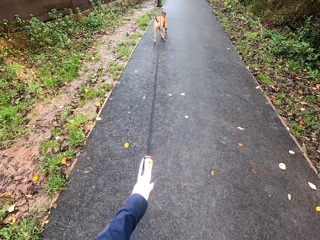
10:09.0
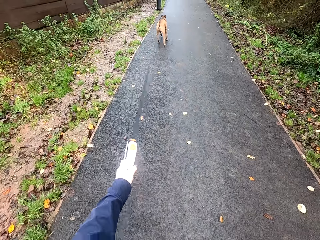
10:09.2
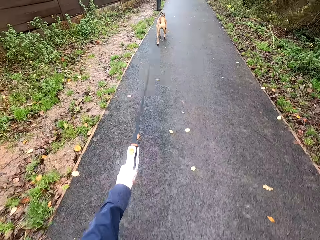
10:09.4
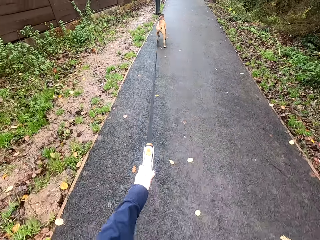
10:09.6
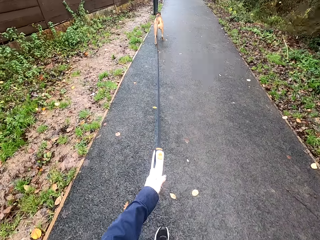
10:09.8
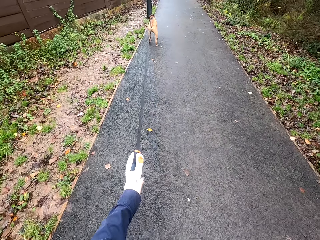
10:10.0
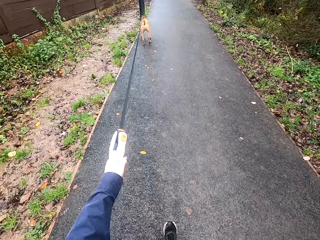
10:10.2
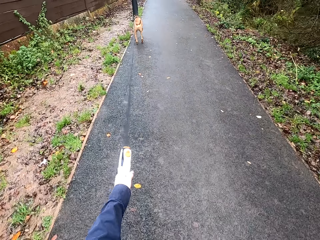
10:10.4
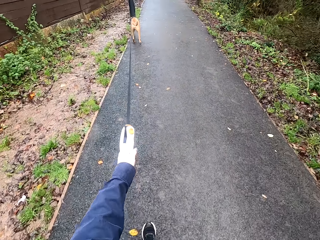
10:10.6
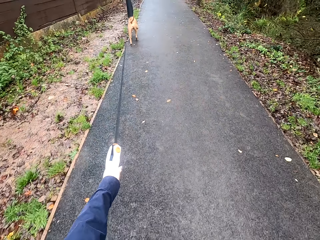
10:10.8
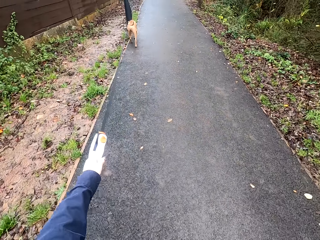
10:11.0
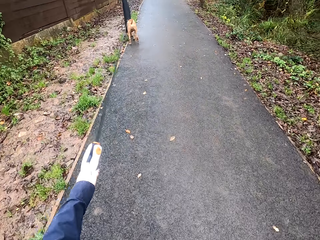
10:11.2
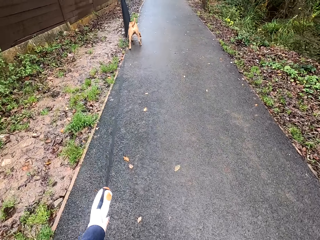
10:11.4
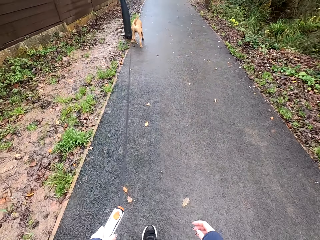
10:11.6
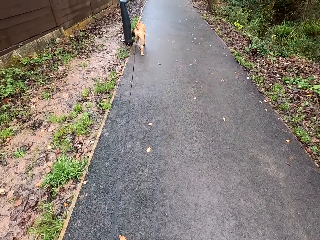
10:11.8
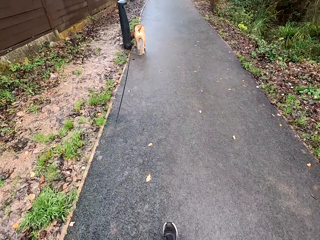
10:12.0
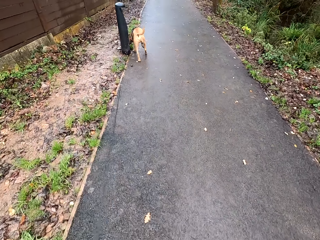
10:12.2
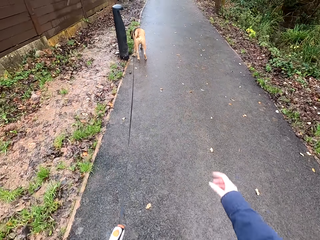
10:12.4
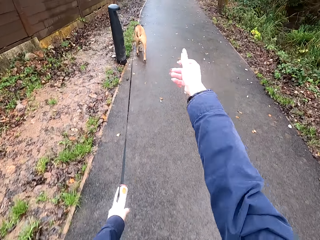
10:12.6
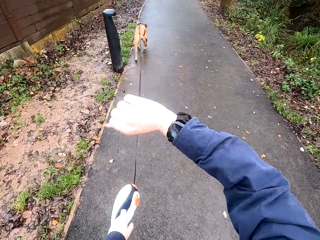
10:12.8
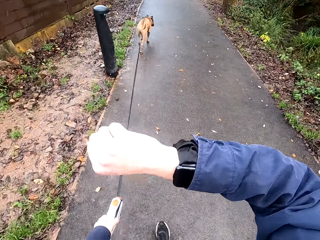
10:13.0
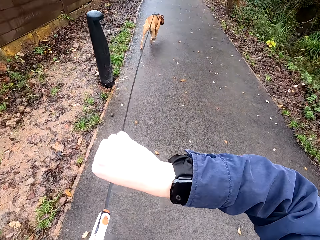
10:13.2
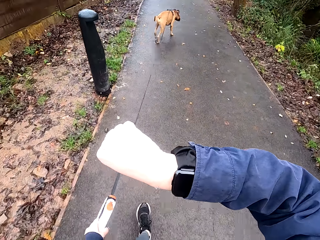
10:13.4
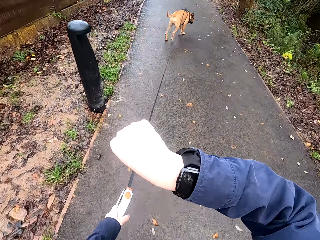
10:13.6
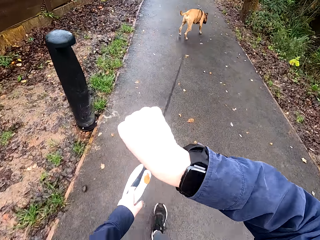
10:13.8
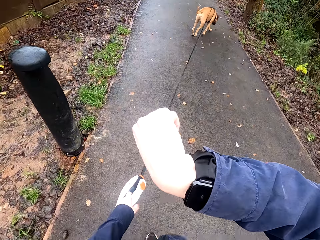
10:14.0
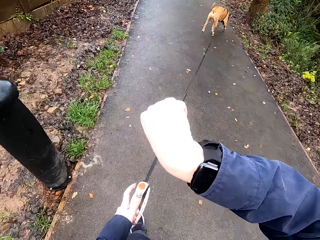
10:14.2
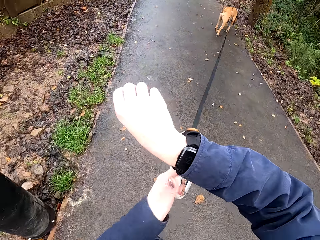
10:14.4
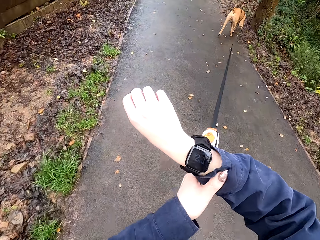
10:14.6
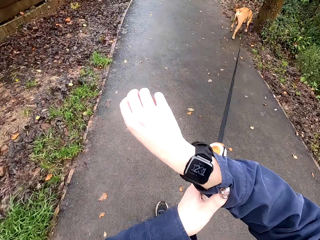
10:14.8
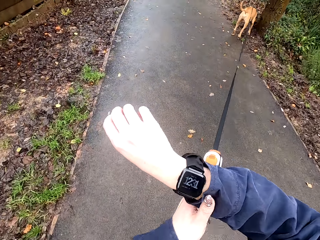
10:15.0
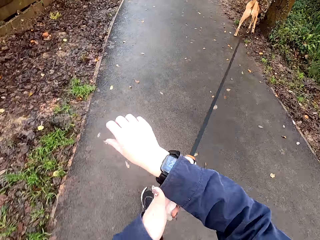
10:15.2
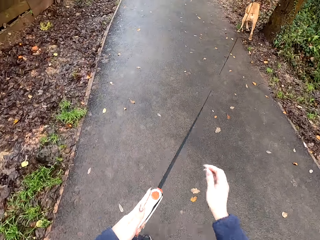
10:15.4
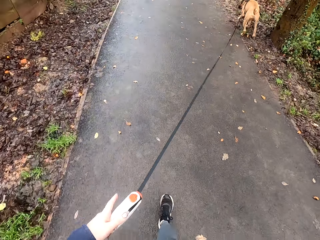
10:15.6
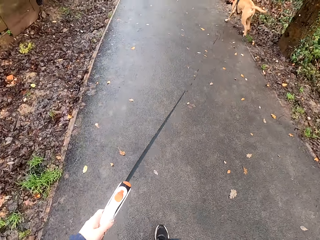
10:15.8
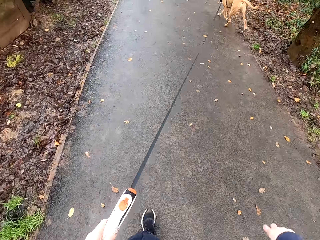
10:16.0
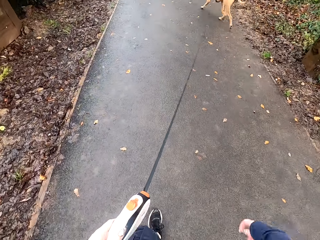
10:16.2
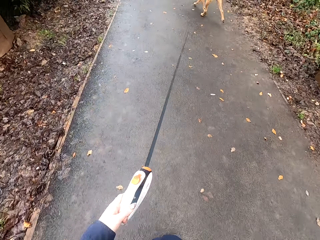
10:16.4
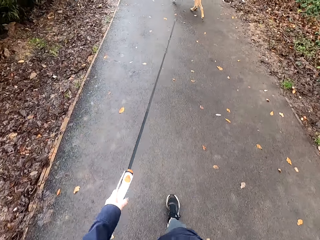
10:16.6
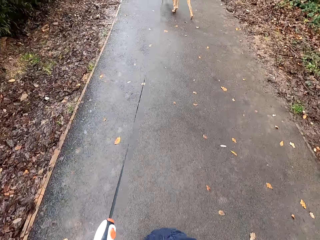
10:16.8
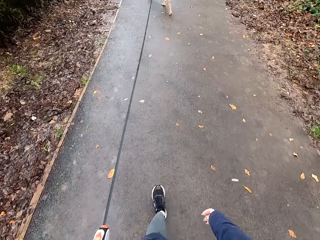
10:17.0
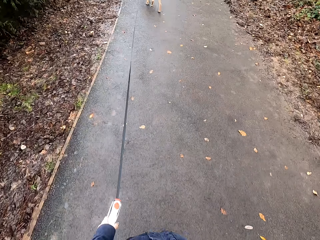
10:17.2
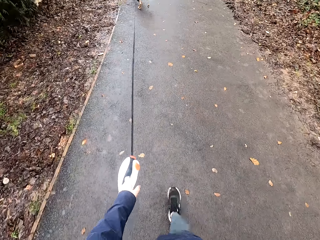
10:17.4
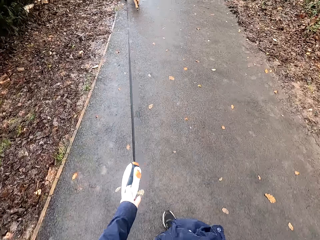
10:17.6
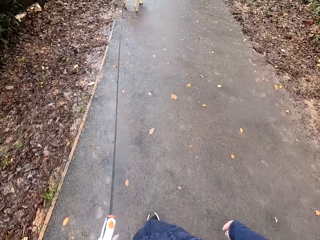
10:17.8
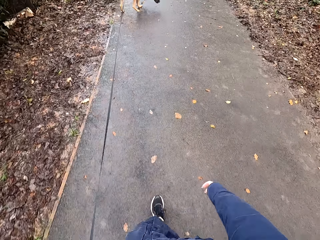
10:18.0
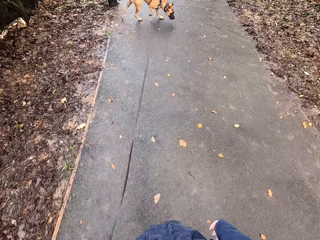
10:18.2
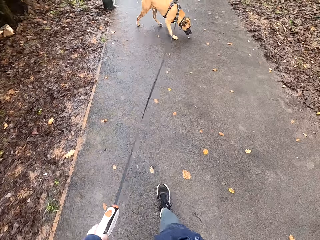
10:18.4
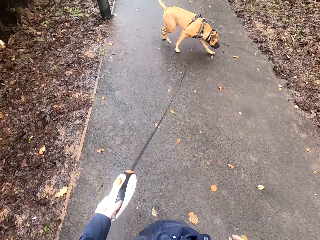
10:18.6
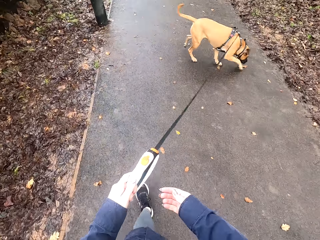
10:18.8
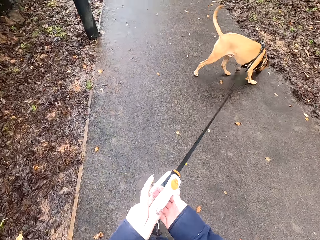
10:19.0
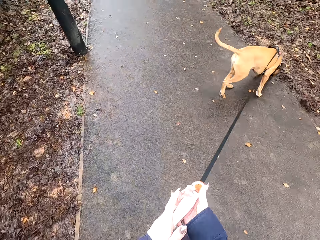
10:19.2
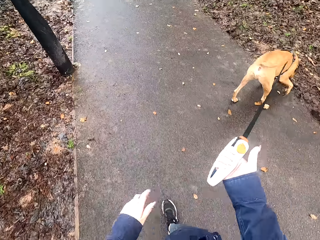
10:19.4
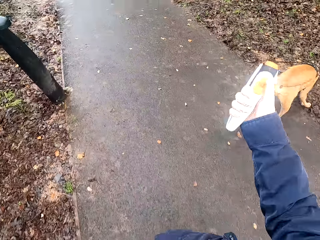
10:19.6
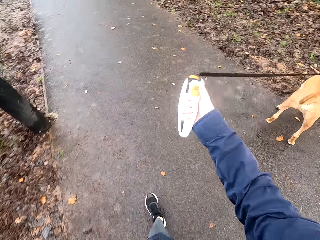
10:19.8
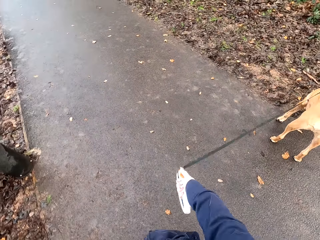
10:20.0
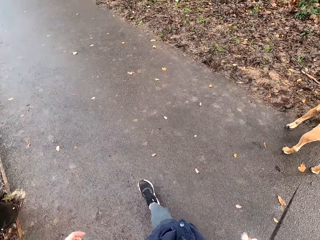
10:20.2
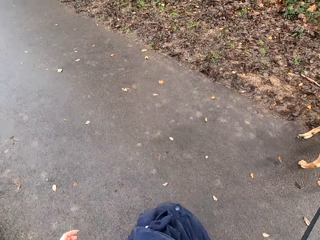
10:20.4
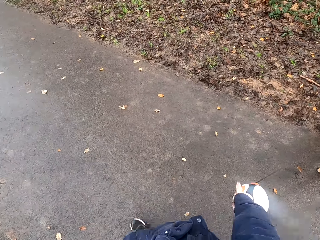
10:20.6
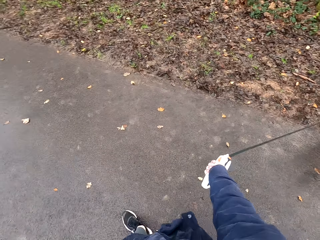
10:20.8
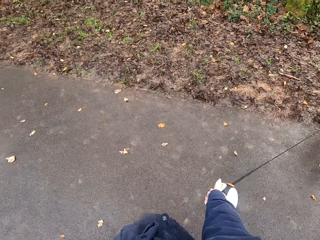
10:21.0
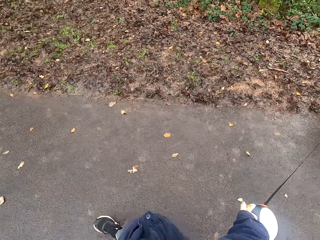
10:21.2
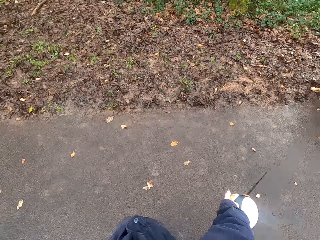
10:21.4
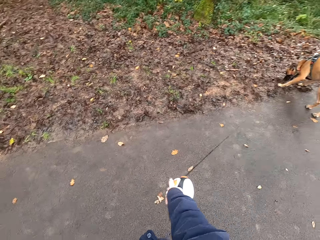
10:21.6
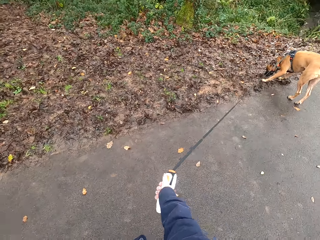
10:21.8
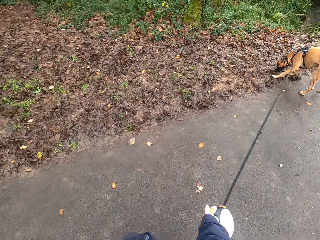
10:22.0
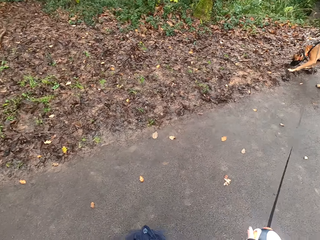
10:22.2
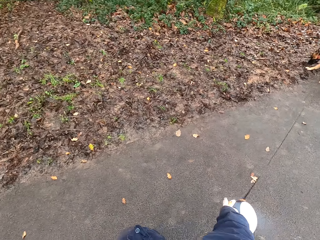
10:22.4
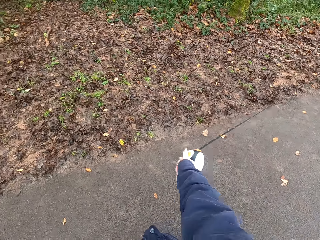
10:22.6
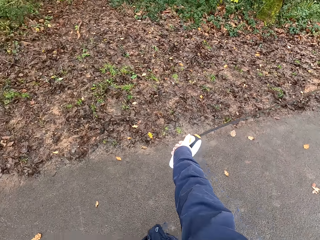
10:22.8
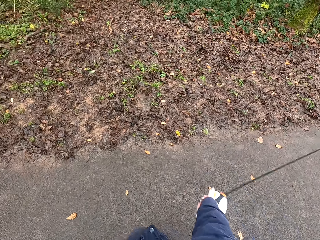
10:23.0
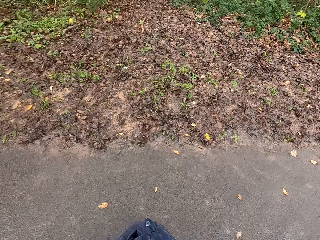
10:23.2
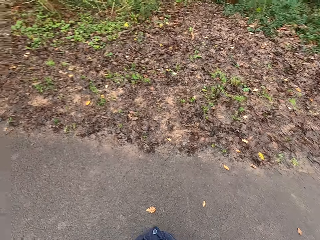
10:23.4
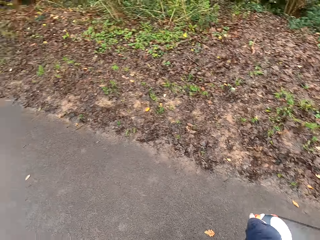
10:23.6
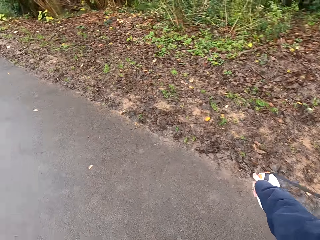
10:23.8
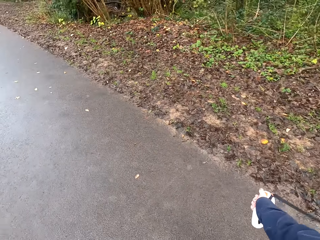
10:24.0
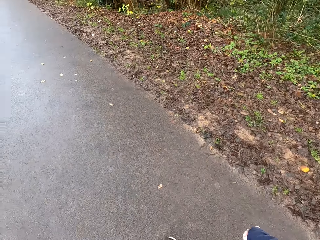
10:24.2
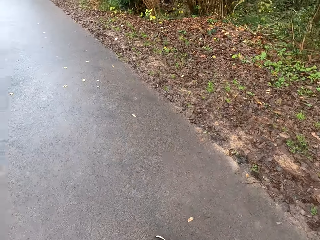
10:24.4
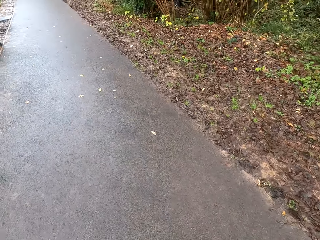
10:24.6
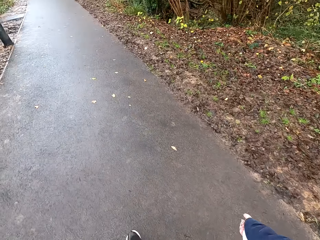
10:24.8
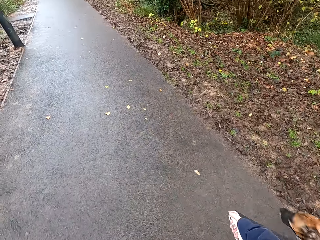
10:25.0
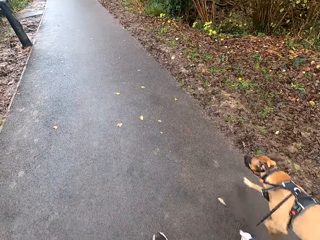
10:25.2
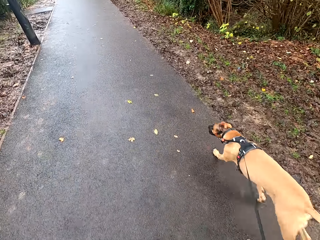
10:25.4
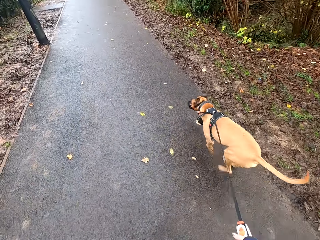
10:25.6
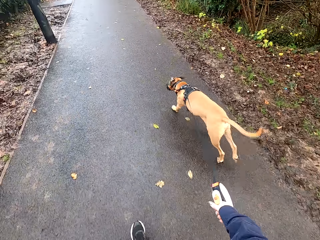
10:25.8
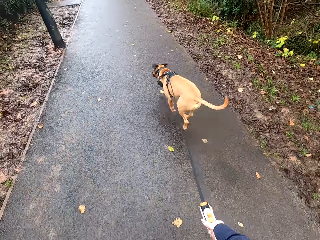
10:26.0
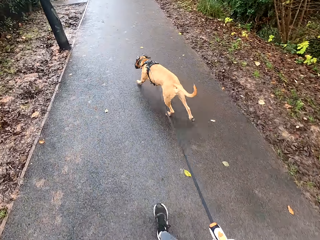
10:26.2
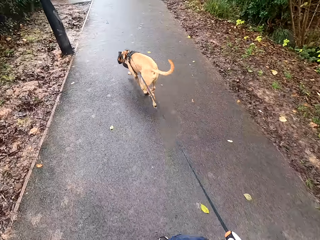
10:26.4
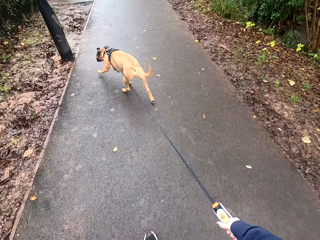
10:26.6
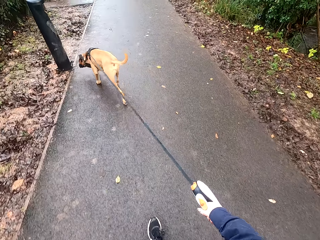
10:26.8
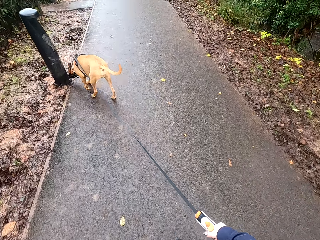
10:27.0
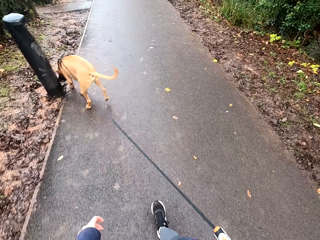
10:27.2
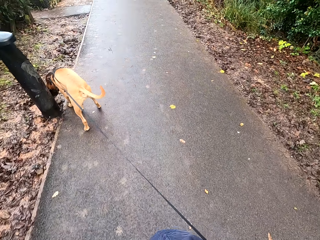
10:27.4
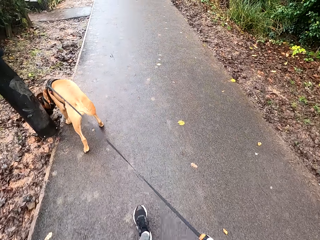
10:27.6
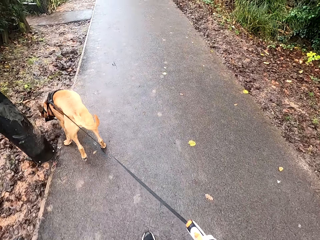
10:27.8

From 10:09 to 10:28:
The camera wearer looks at a watch in her right hand. She adjusts her shirt with her left hand. She passes the leash handle from her left hand to her right hand. She walks on the road alongside the dog with the leash handle in her right hand. She talks to the dog.

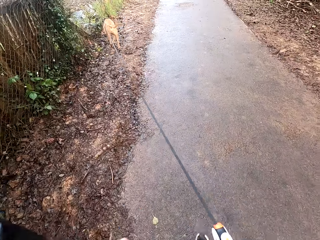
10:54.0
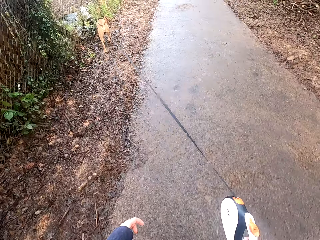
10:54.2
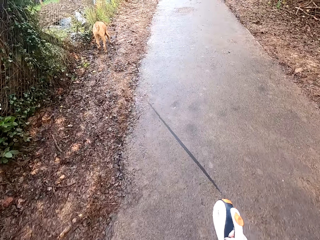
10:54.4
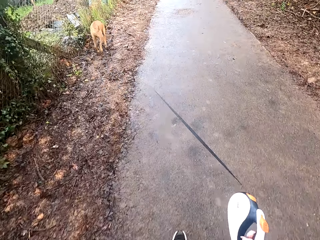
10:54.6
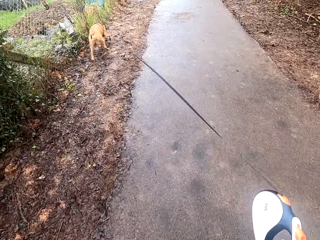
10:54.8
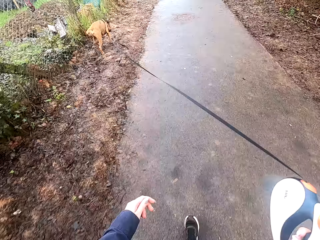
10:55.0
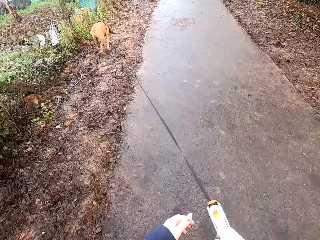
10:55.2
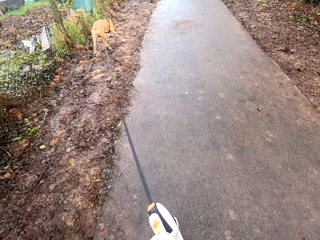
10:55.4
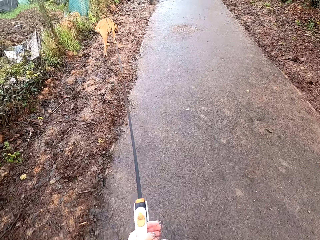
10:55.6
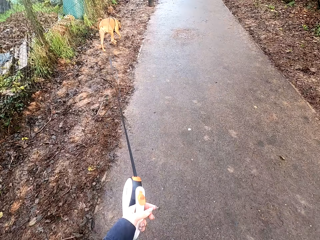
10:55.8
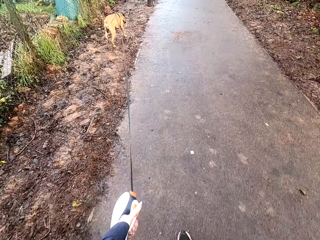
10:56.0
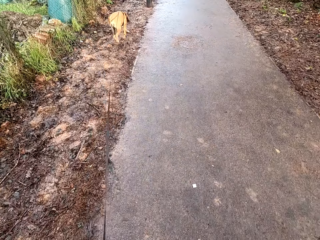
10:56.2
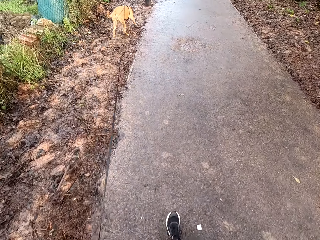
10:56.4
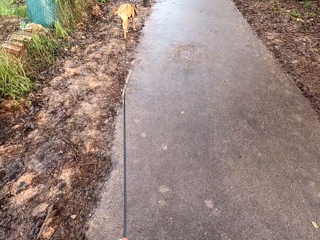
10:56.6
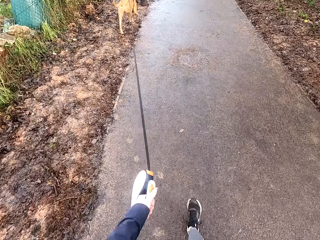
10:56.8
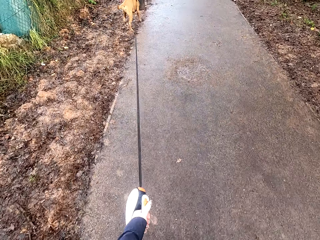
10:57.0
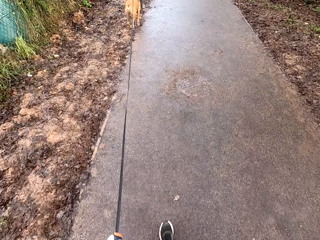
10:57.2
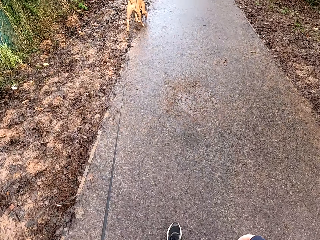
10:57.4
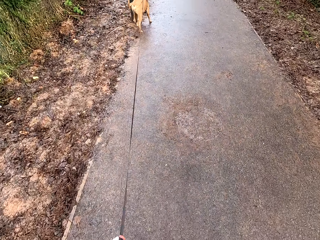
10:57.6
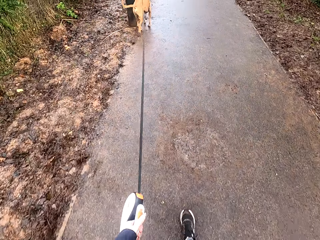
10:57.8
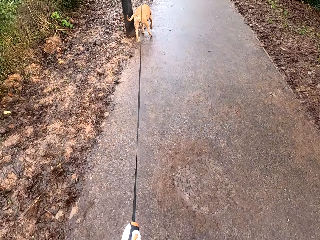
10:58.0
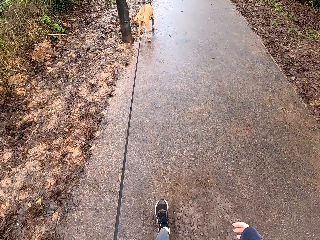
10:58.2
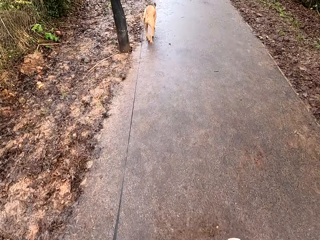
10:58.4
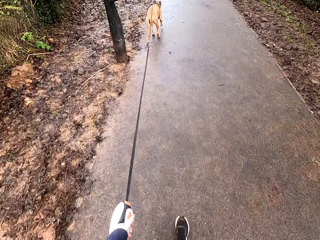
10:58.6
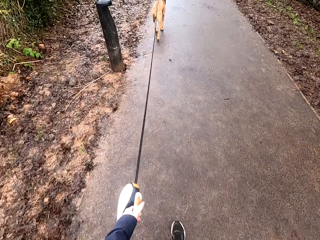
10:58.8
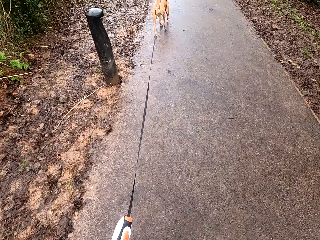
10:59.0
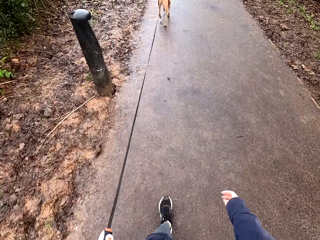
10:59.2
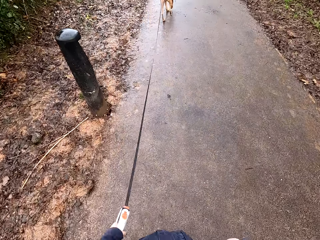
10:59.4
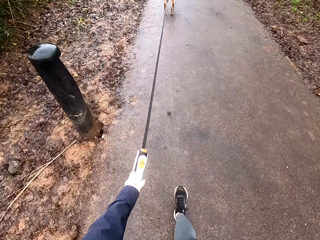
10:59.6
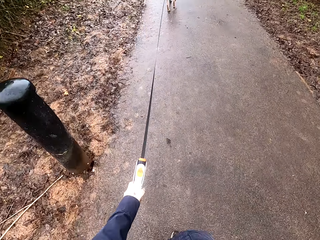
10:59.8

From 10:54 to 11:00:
The camera wearer passes the leash handle from her right hand to her left hand. She walks on the road alongside the dog with the leash handle in her left hand.
